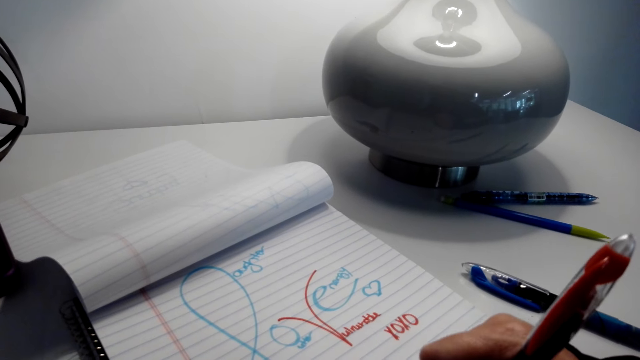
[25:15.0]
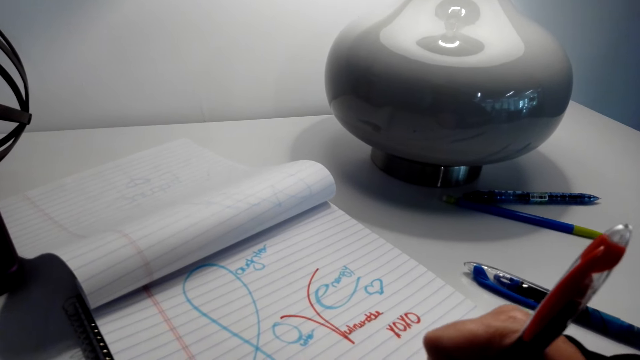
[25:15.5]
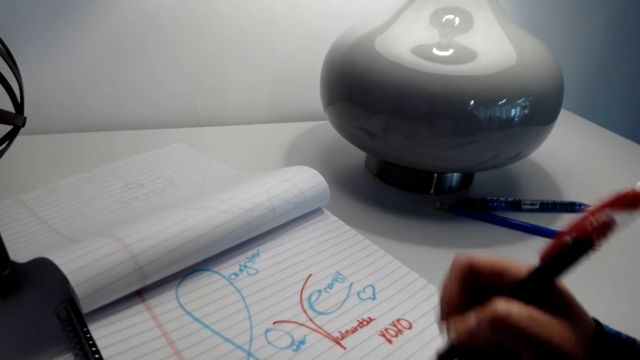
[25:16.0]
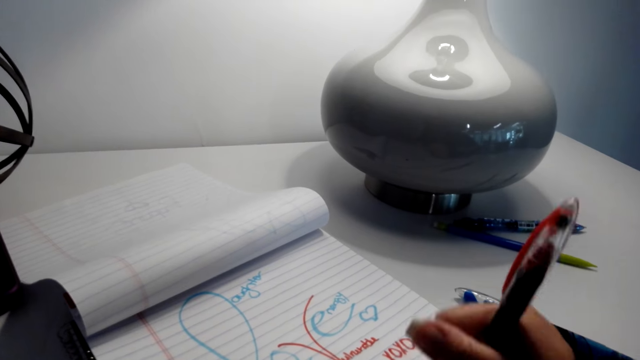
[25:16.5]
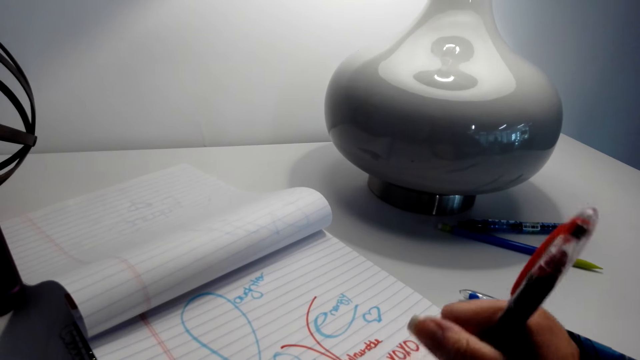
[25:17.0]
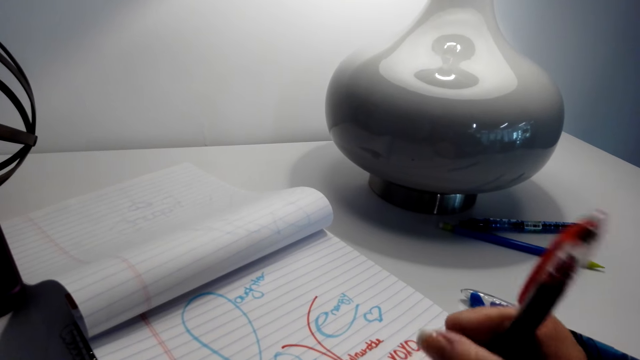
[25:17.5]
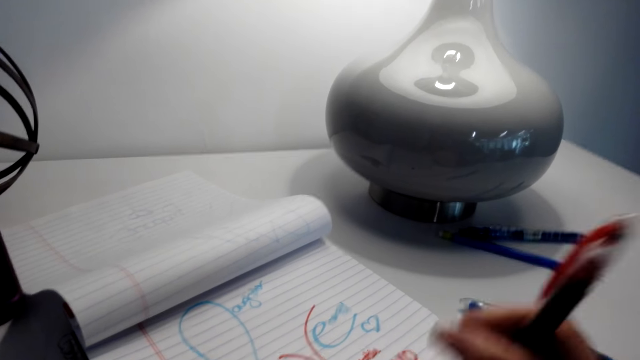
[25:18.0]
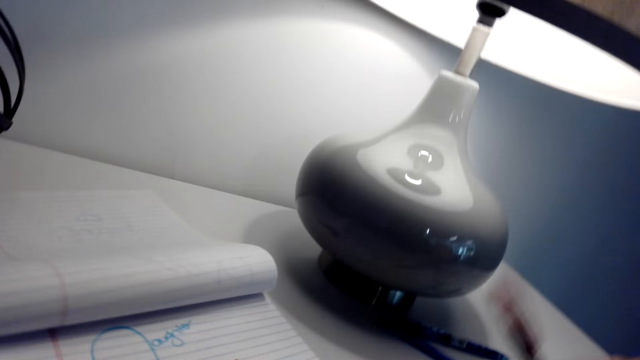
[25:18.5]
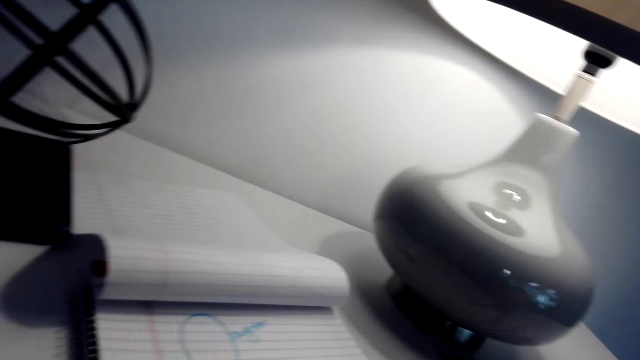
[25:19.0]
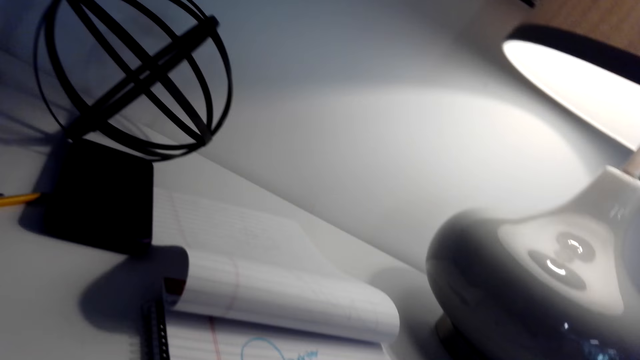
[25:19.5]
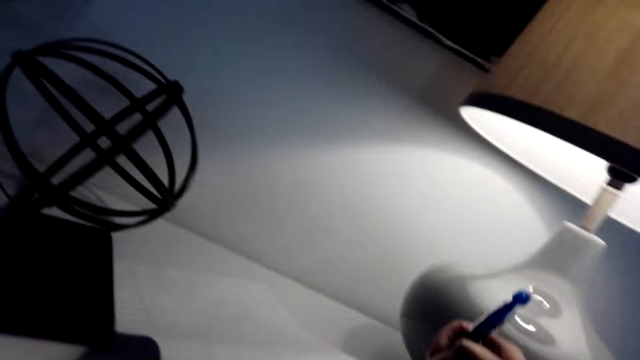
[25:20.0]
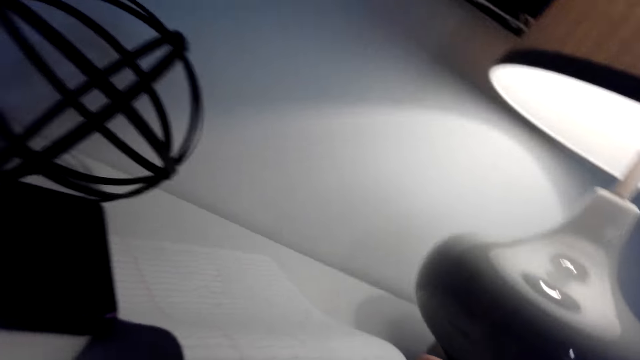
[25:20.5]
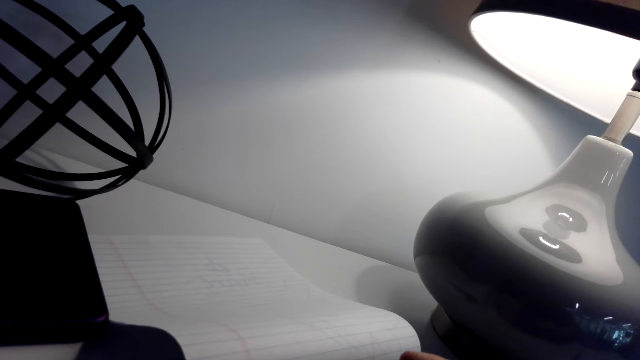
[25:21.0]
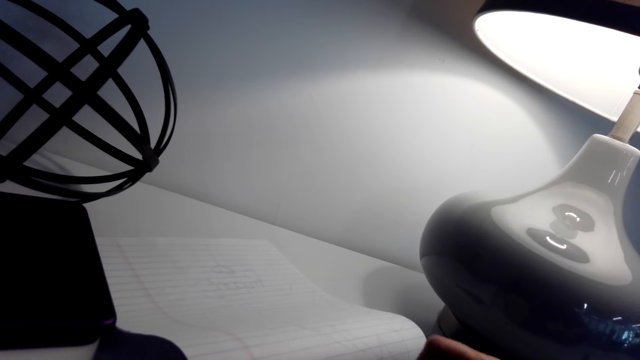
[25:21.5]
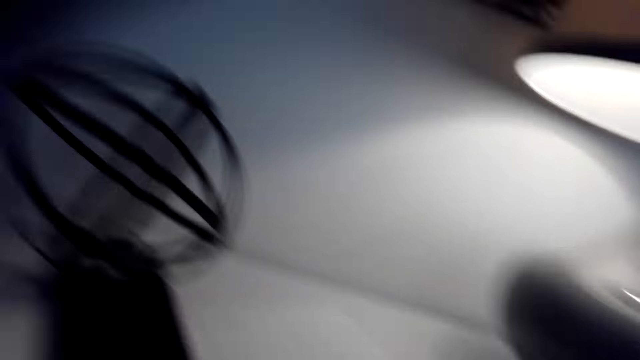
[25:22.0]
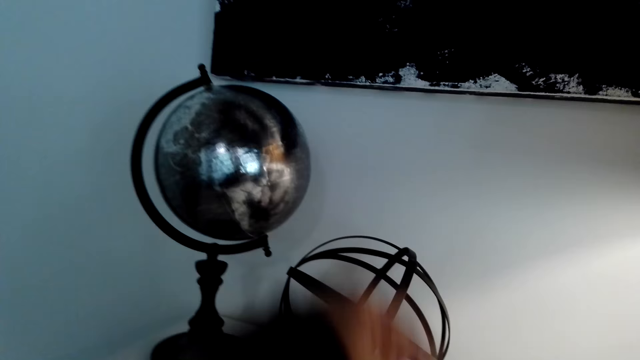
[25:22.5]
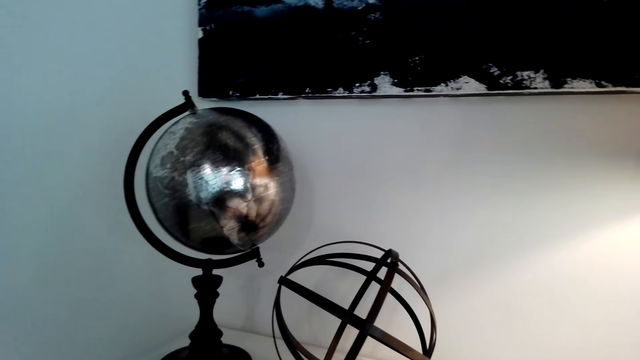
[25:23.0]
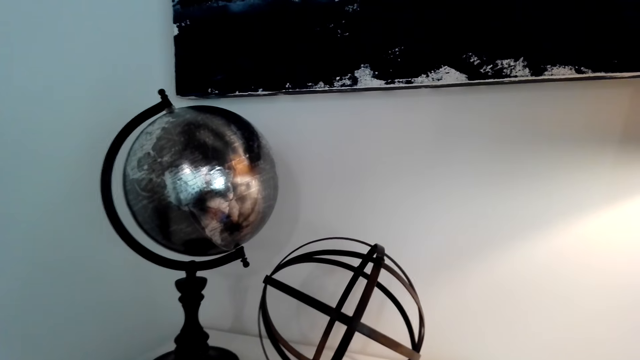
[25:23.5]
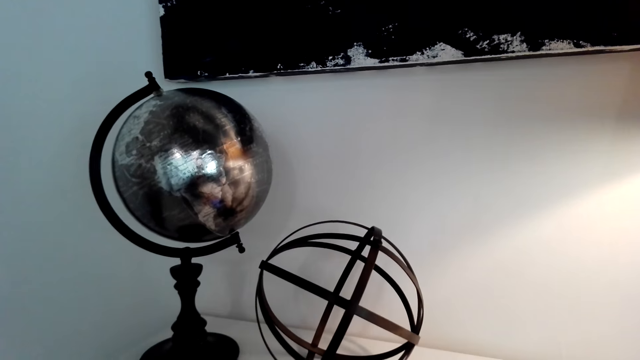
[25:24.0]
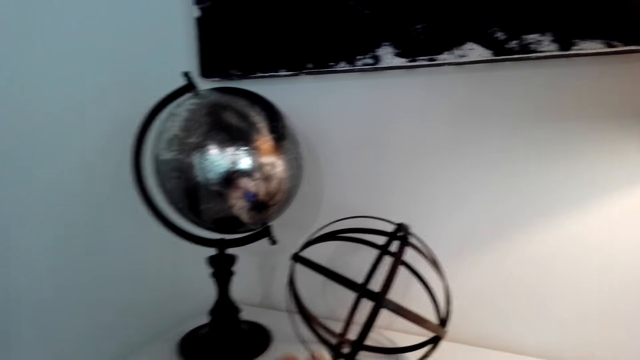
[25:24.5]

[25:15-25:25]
The camera wearer puts the pen on the table. They write in a phone. They stare around the house.

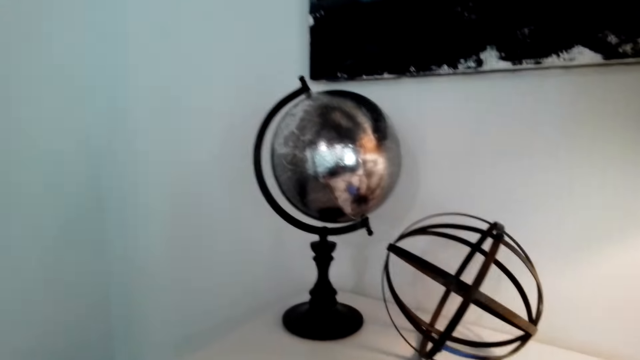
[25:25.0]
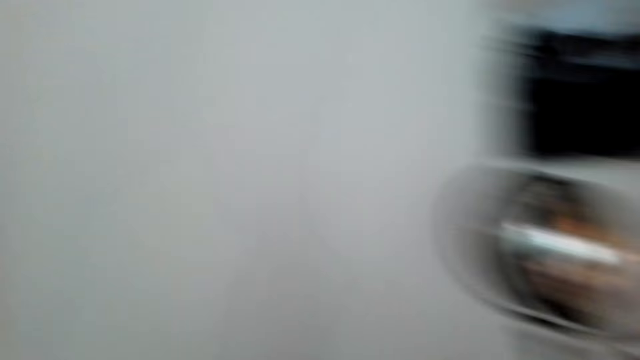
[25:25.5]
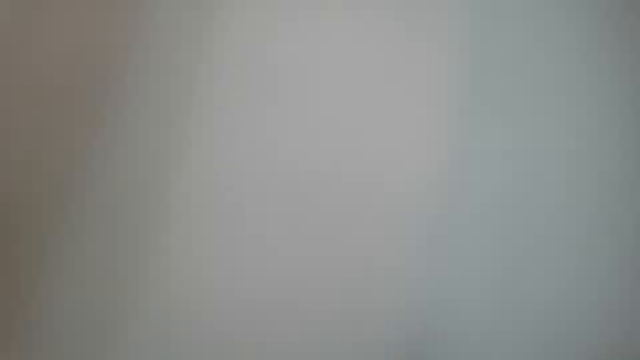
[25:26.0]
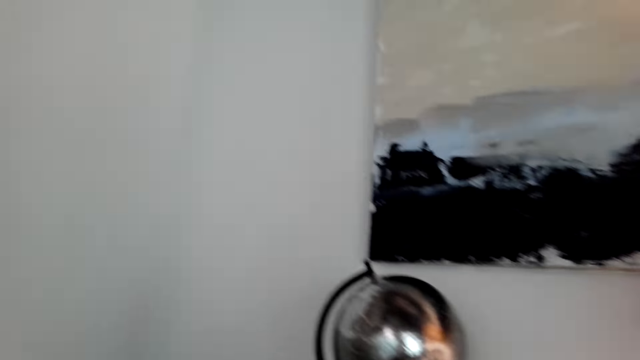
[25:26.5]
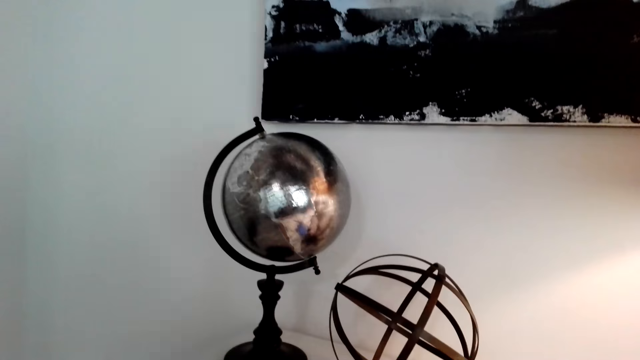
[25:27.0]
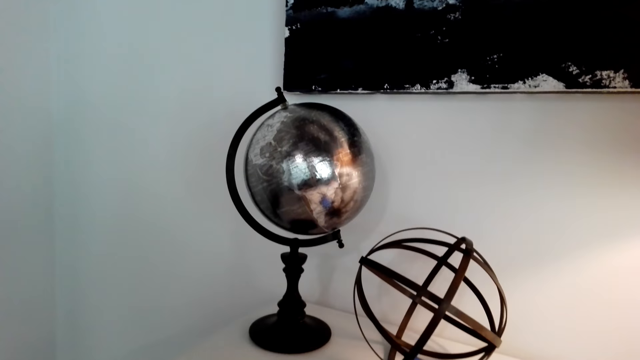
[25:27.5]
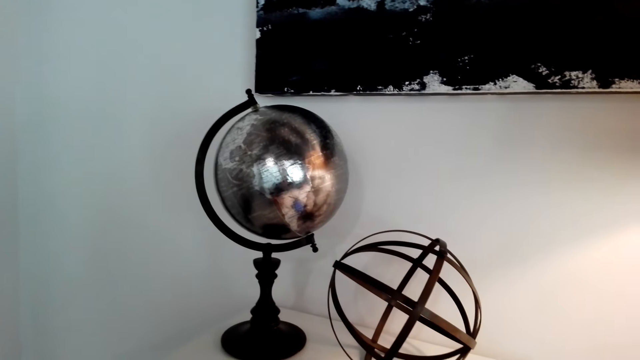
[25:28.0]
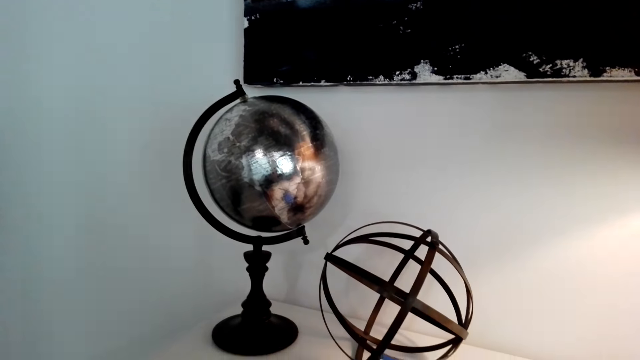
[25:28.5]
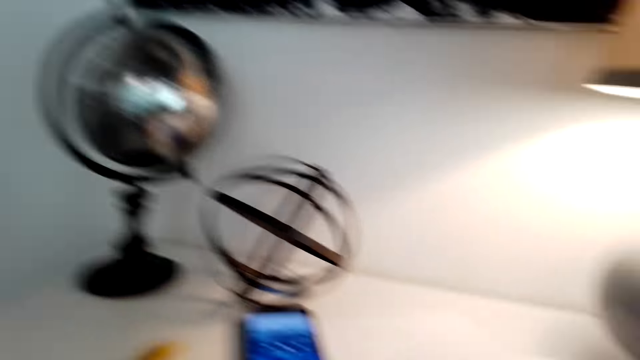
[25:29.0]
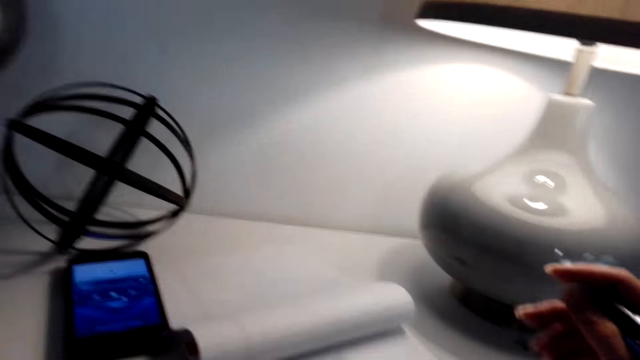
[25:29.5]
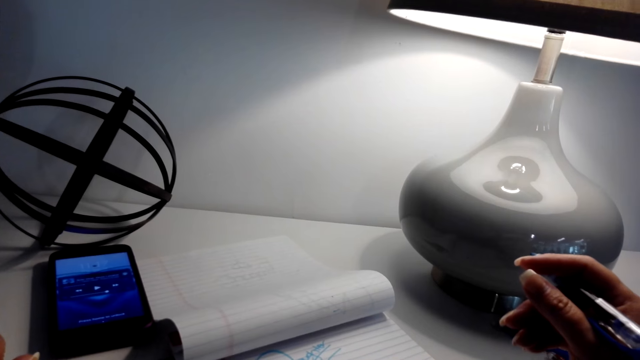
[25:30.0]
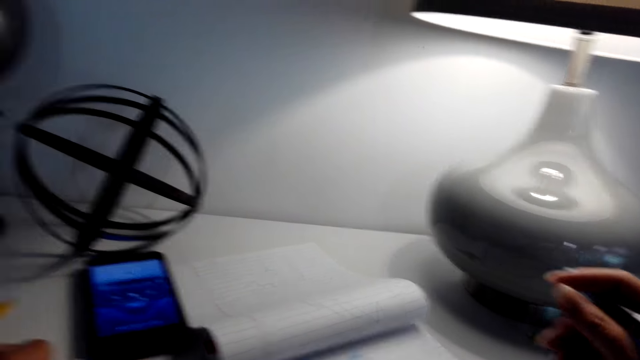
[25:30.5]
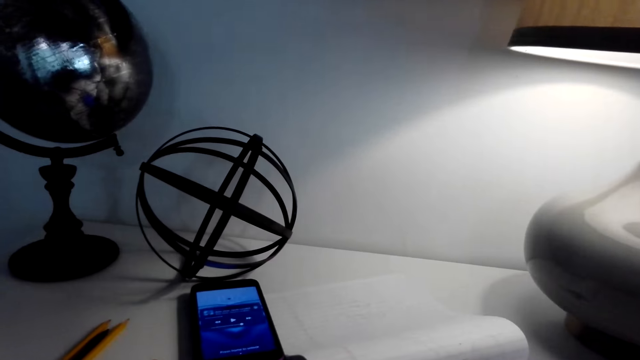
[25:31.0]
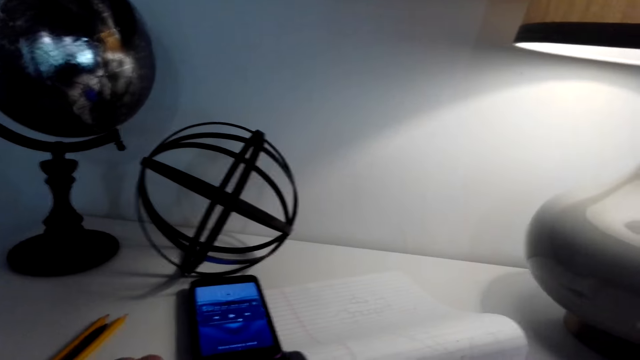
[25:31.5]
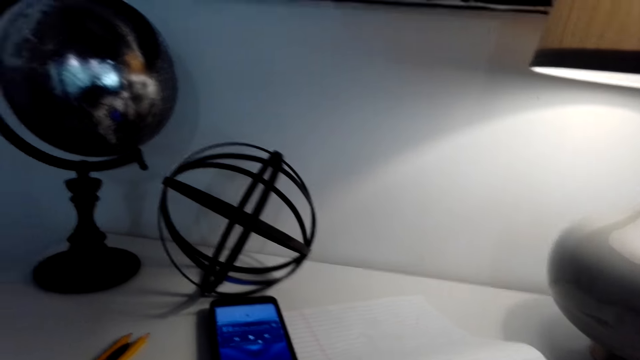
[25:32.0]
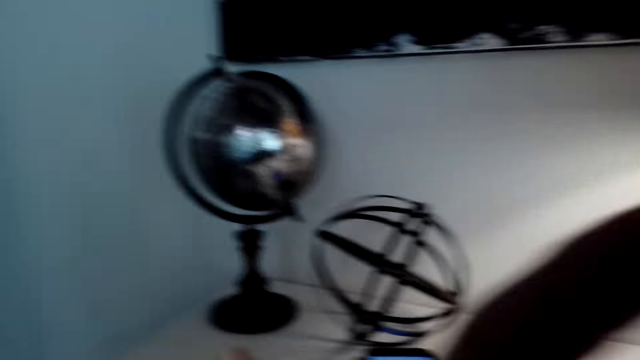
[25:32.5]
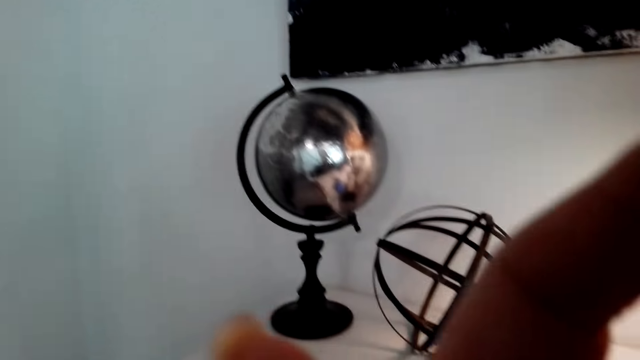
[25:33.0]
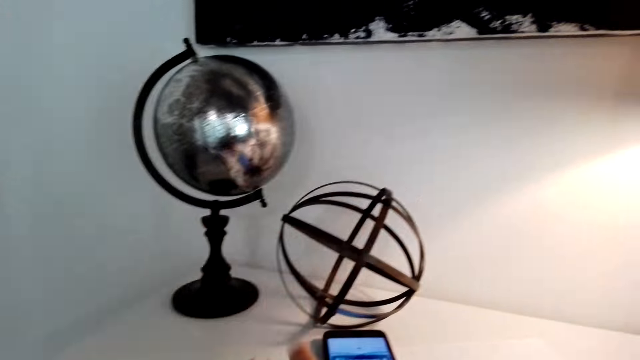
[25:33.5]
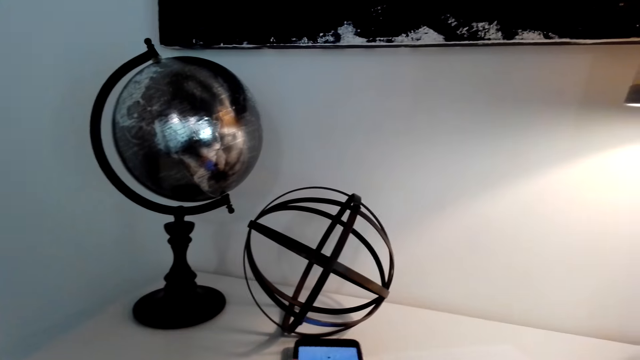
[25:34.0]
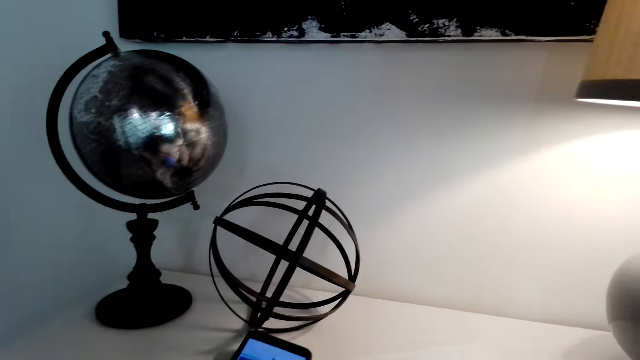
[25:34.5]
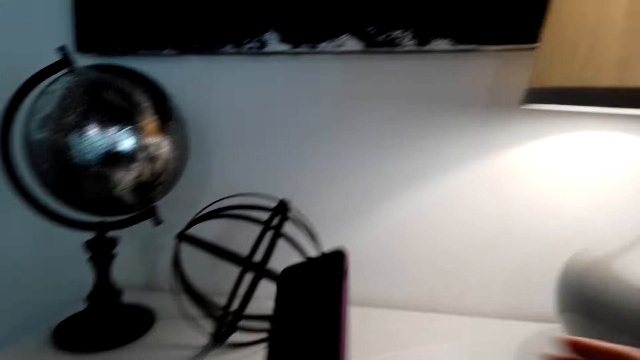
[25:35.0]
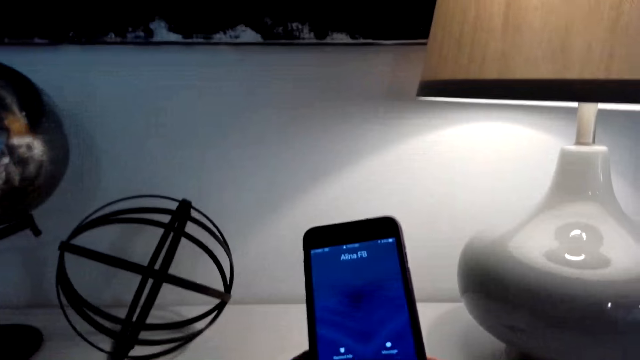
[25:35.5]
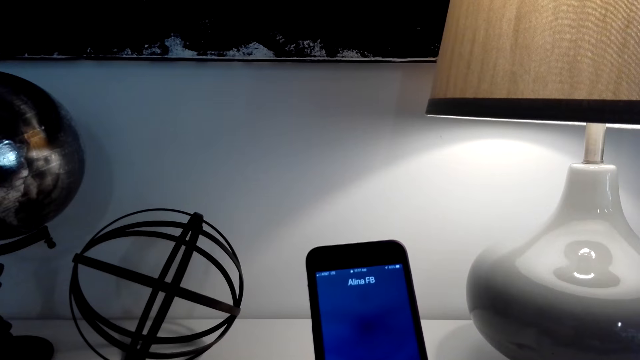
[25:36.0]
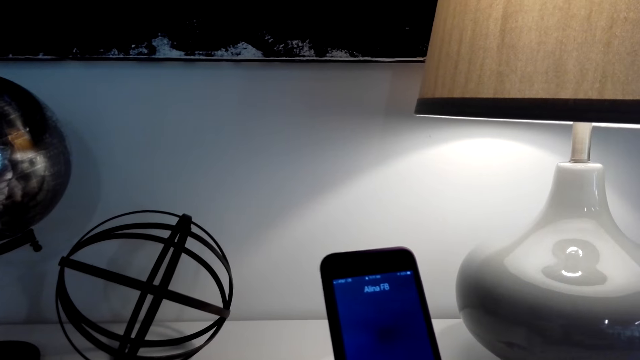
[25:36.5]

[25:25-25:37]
The camera wearer talks. A person talks. The camera wearer talks. They fix the camera. They pick up the phone. They operate the phone.
